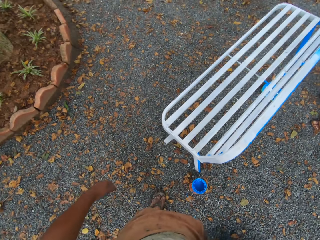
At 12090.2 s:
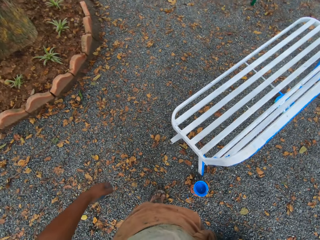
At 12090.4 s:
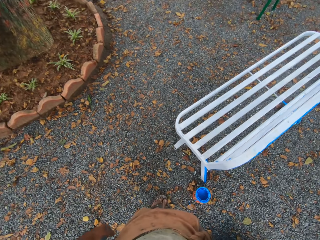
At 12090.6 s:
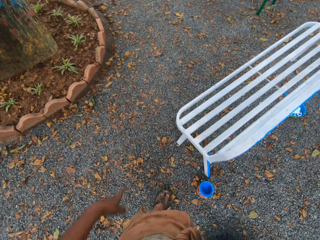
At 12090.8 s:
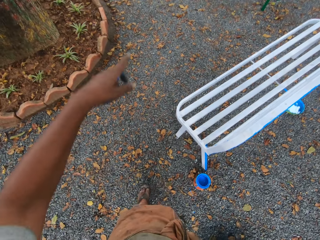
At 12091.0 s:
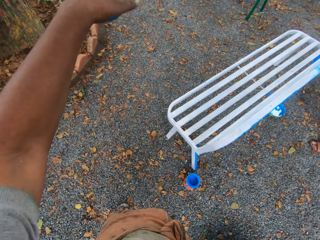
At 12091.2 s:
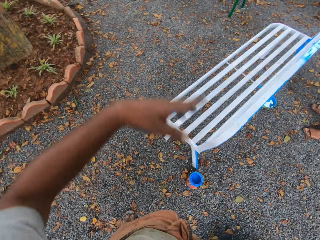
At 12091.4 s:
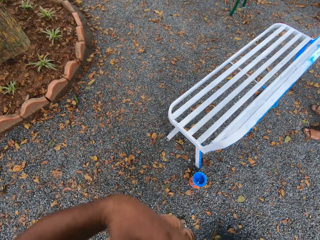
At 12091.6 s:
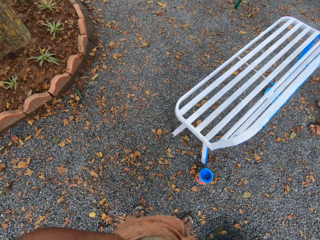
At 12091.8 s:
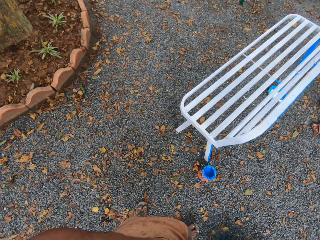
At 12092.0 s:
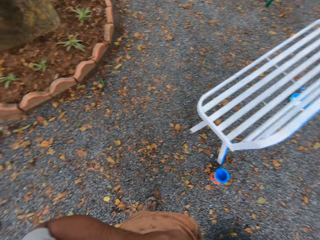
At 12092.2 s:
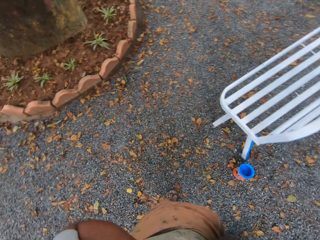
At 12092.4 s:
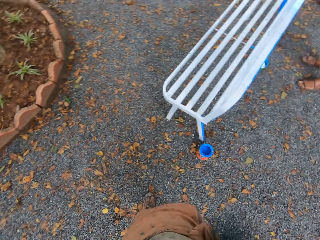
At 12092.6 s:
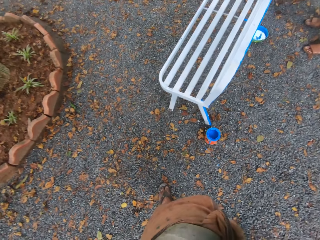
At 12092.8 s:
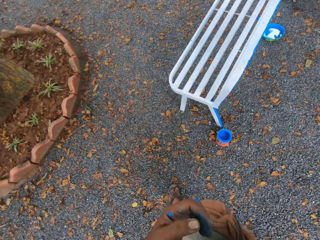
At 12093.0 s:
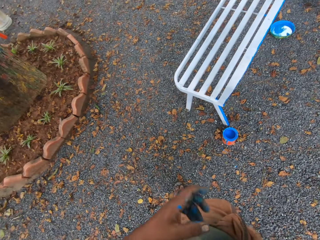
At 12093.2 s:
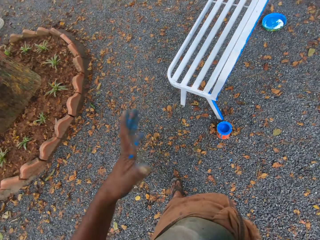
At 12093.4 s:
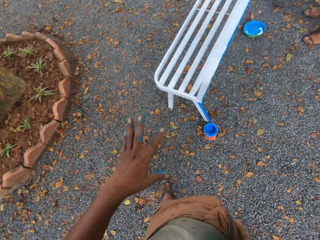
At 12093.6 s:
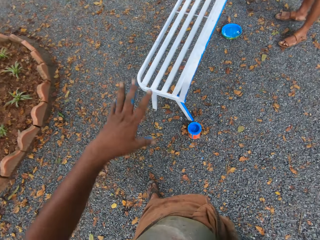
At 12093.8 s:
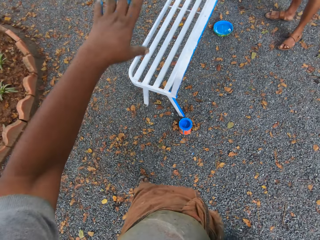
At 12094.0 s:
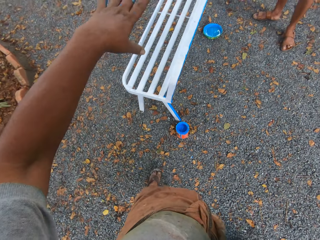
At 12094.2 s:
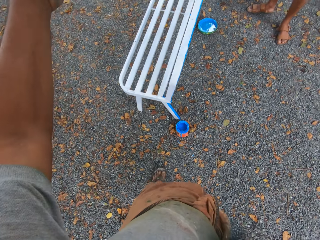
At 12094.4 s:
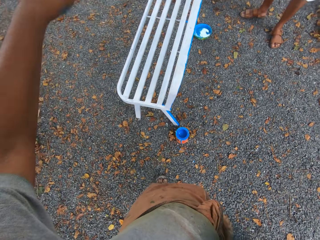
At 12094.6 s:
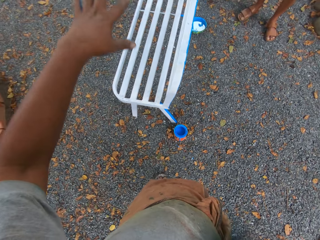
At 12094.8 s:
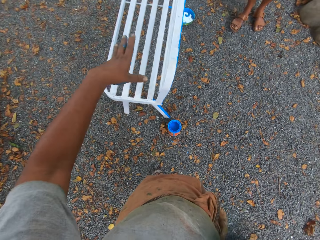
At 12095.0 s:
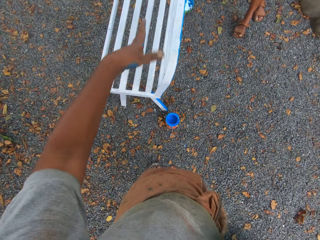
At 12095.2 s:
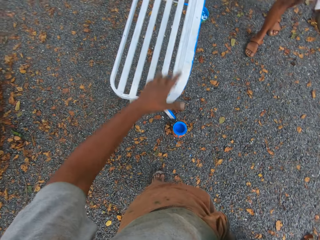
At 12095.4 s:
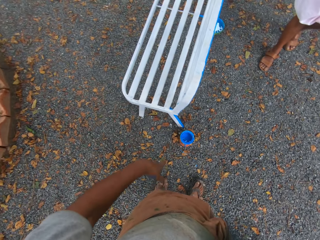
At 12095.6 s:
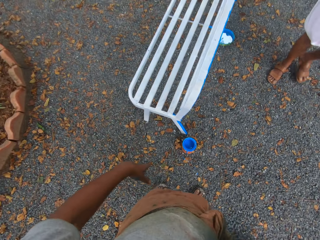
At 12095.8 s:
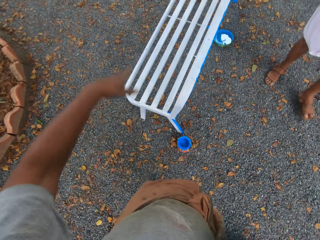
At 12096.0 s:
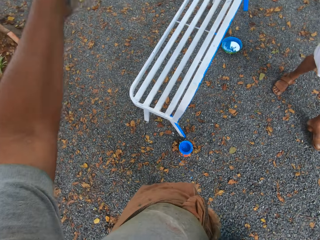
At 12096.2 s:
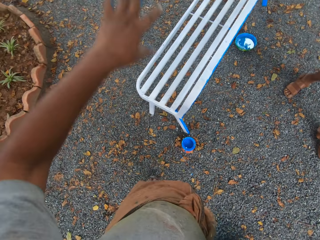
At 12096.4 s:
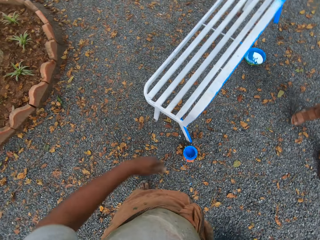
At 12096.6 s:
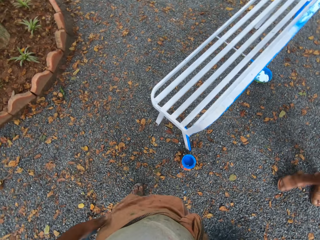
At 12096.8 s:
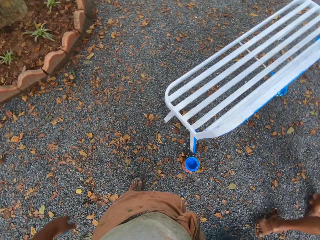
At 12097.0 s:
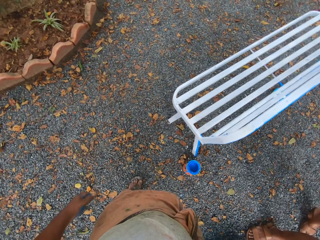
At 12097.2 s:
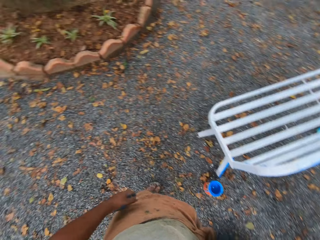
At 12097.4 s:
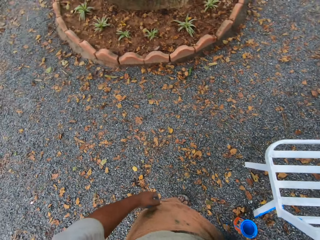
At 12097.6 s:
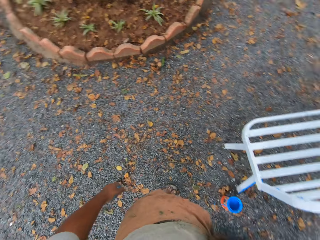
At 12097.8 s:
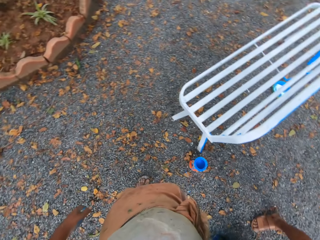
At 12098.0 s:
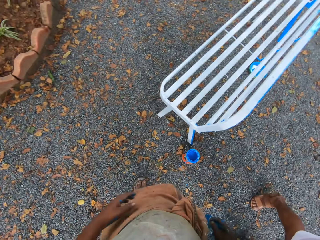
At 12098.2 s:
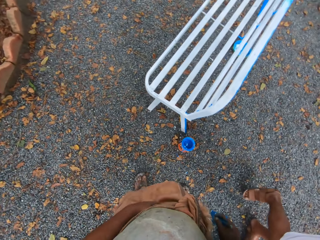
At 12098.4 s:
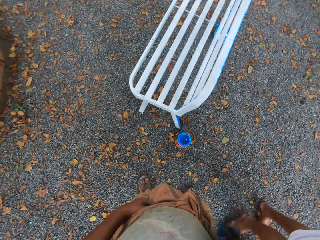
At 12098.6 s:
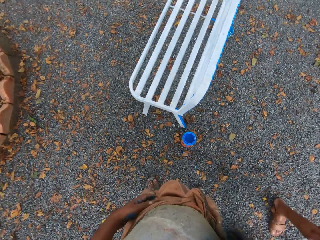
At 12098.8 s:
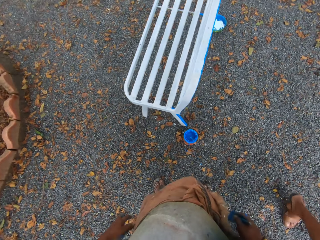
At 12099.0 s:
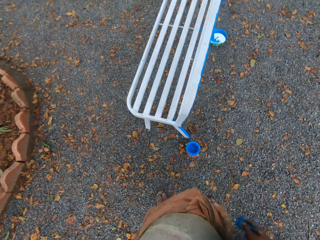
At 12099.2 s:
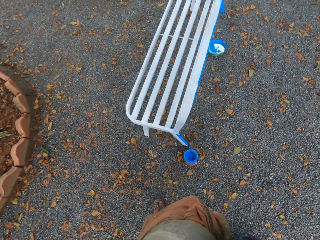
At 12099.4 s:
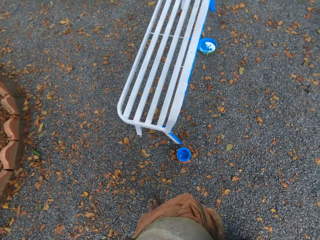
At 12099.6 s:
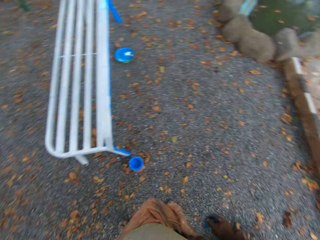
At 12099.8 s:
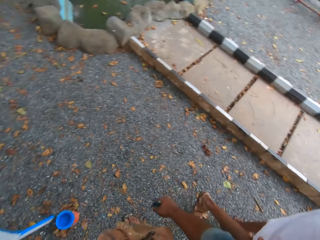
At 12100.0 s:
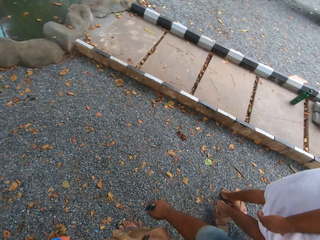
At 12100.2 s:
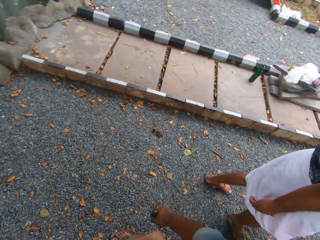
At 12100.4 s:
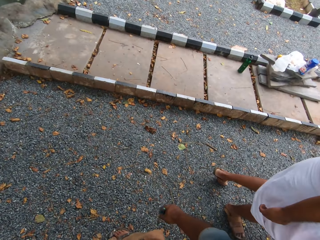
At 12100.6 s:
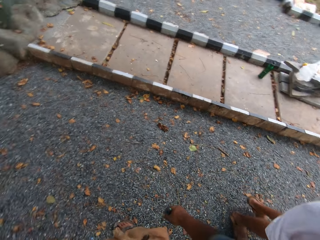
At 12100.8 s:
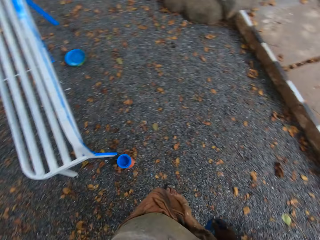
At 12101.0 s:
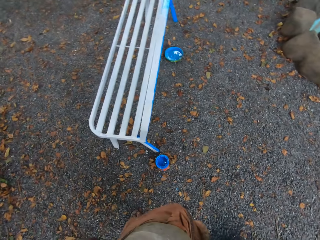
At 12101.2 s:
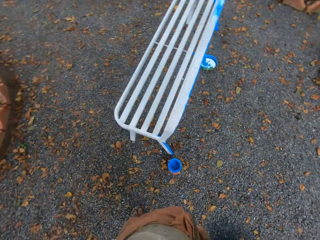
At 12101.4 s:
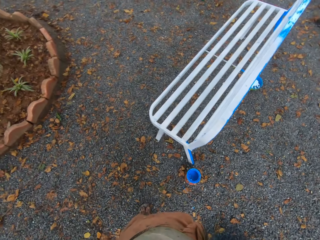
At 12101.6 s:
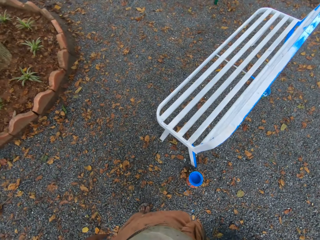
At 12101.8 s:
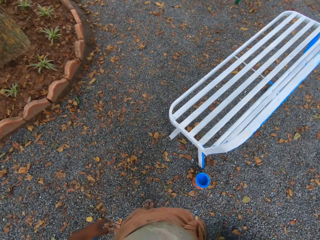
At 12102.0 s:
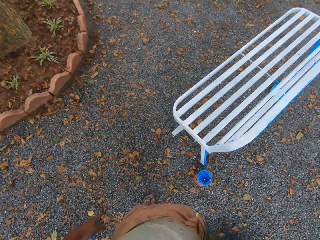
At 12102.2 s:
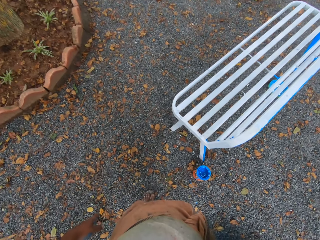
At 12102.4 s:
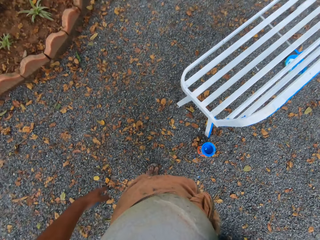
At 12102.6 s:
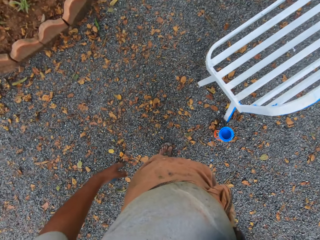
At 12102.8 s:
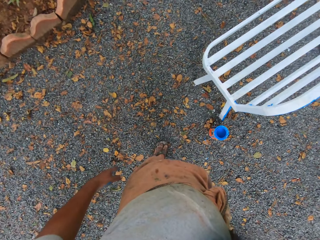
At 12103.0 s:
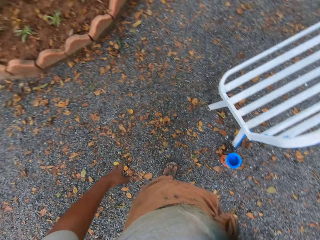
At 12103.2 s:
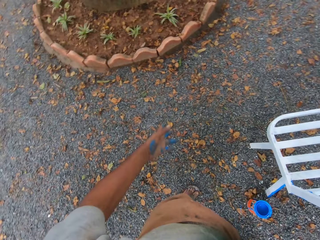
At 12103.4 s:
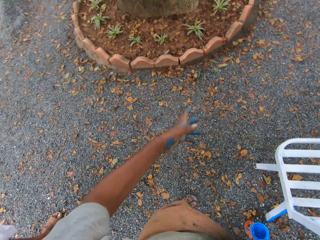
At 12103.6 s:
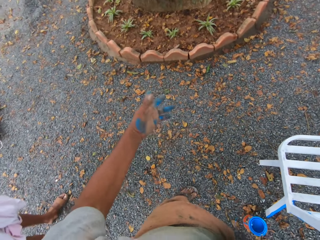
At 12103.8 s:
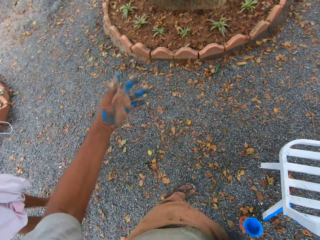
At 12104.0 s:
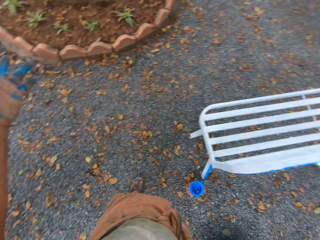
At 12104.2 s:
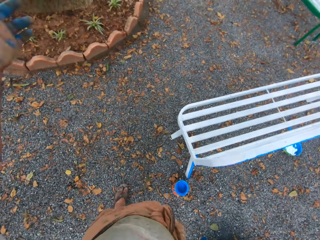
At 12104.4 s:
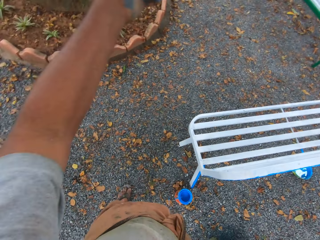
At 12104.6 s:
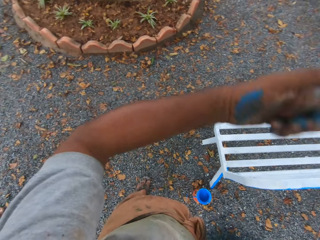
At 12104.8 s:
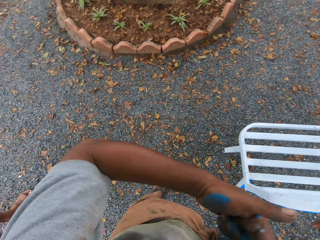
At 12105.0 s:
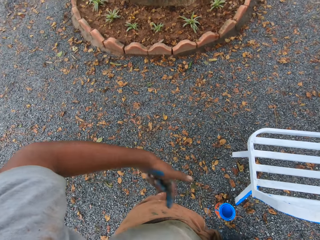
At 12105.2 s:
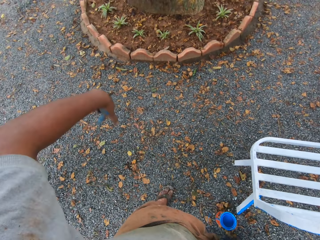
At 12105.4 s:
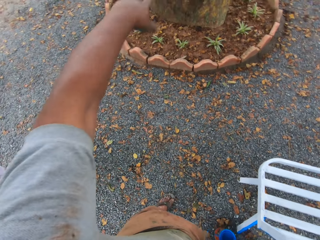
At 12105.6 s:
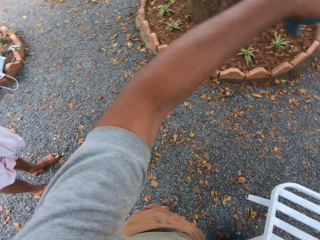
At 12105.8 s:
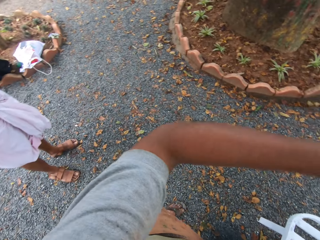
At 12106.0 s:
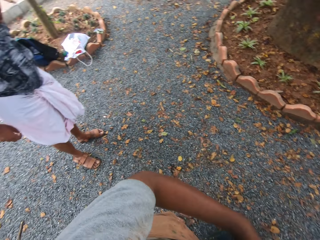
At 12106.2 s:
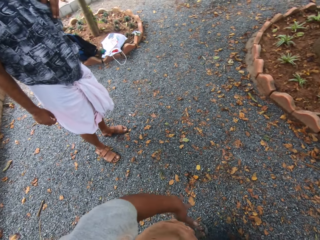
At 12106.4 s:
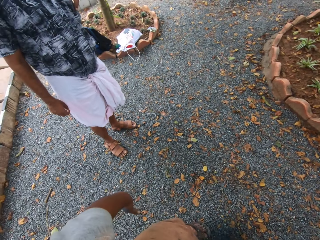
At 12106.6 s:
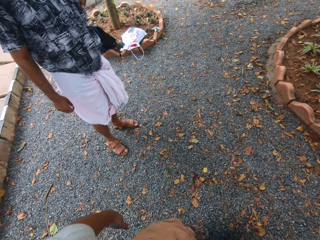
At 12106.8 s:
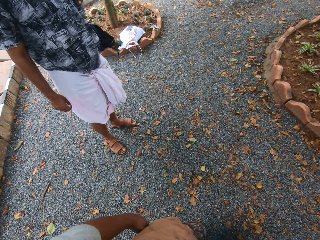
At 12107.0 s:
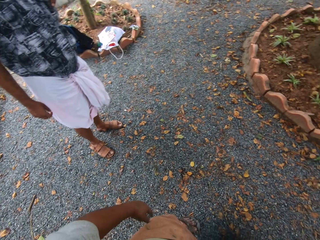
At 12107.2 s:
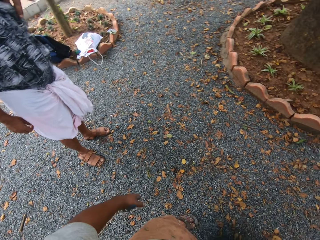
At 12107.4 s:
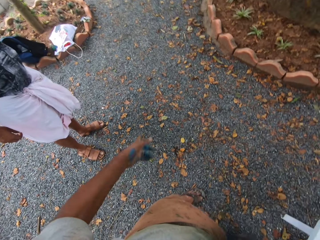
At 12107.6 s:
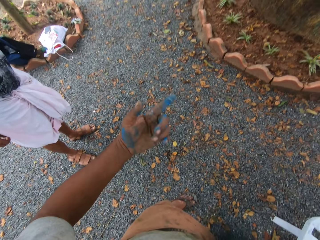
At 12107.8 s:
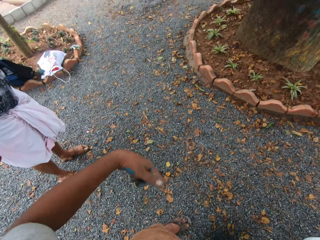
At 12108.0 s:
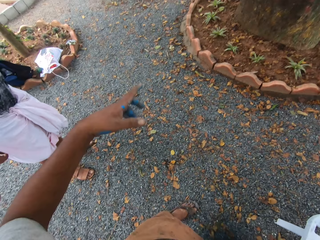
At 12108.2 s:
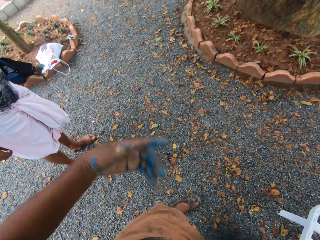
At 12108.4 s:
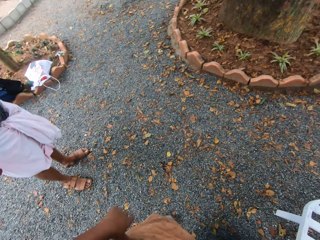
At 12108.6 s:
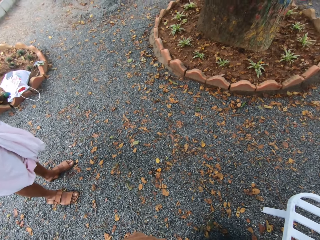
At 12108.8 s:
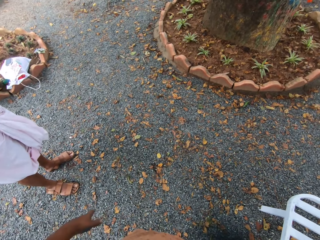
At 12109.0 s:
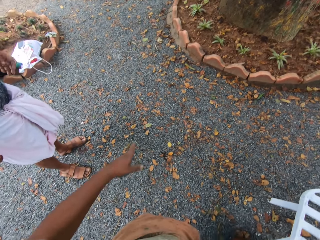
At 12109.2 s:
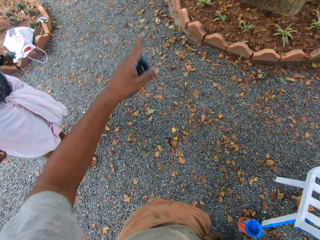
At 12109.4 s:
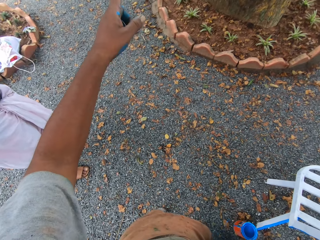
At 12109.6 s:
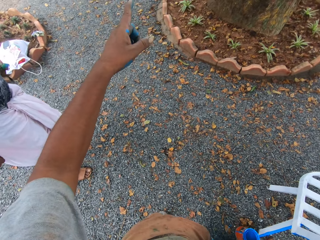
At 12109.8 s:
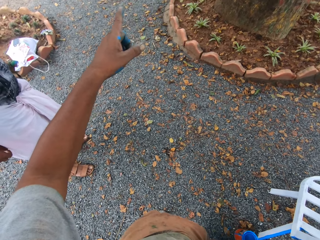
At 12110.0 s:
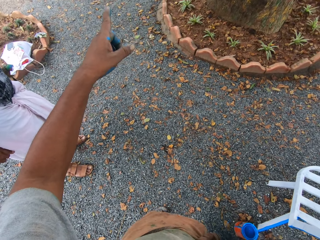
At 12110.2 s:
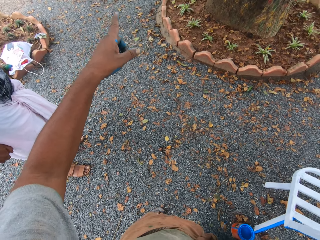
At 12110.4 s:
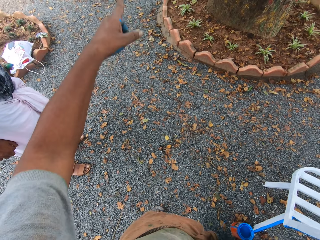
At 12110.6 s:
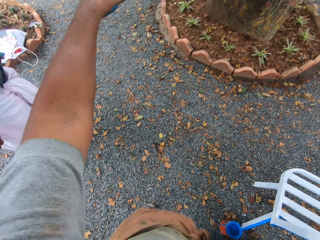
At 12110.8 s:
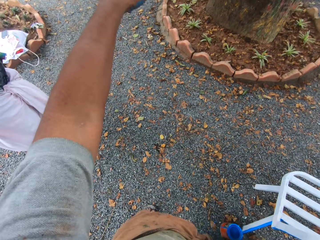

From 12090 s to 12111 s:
A person walks towards the camera wearer. The person walks past the camera wearer. The camera wearer moves his hands. The person stands beside the camera wearer. The camera wearer moves his hands. The person stands beside the camera wearer. The camera wearer converses with the person.
